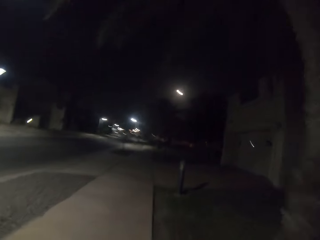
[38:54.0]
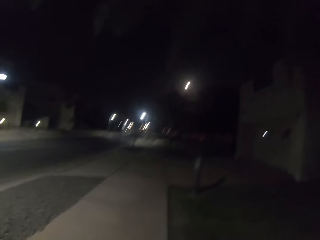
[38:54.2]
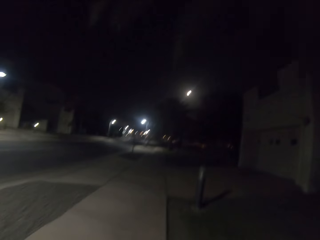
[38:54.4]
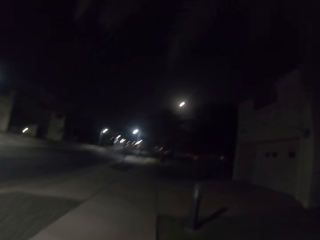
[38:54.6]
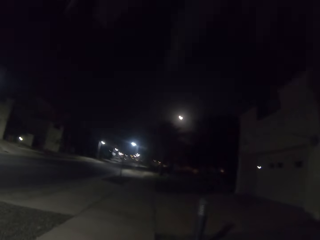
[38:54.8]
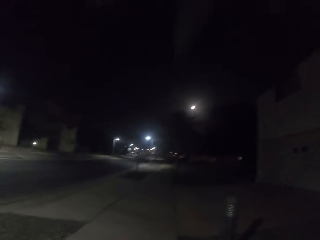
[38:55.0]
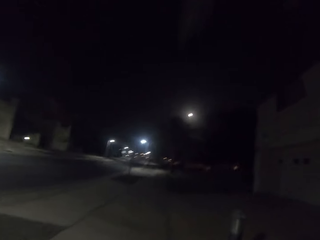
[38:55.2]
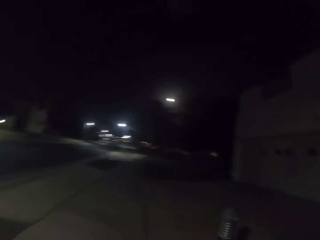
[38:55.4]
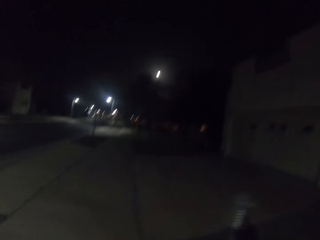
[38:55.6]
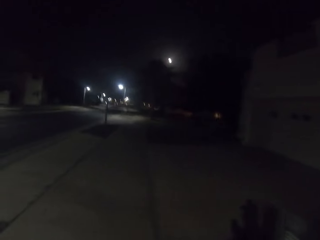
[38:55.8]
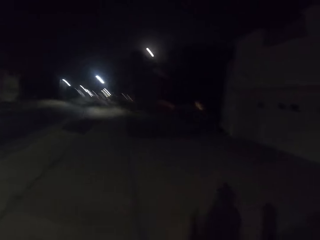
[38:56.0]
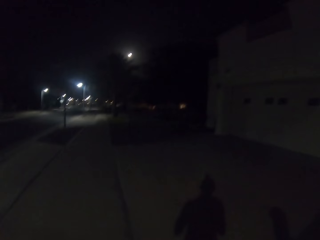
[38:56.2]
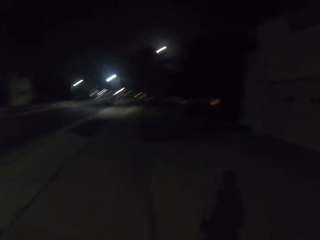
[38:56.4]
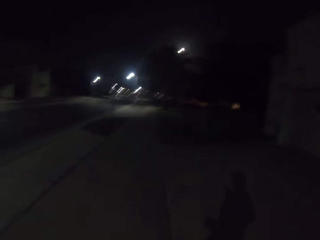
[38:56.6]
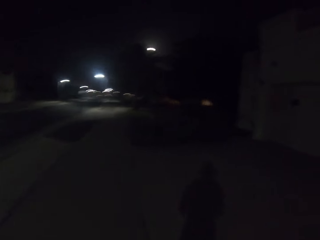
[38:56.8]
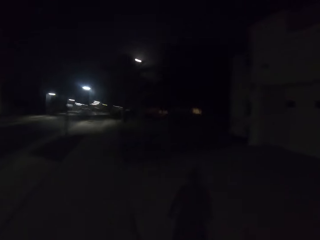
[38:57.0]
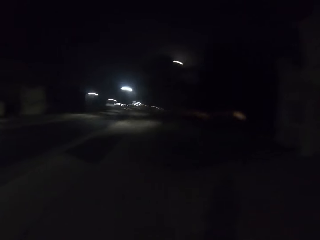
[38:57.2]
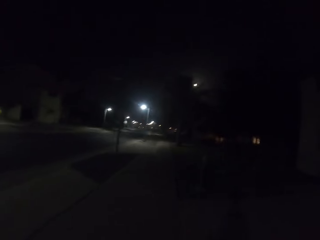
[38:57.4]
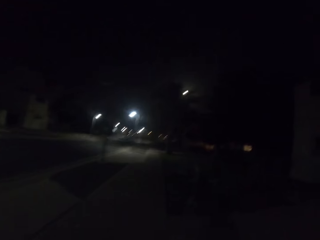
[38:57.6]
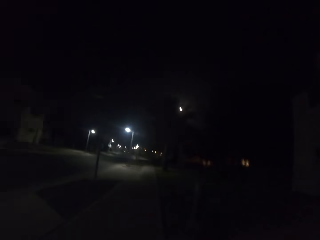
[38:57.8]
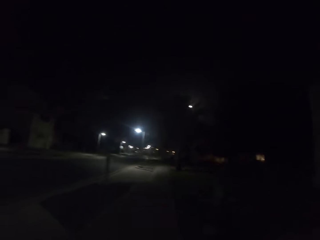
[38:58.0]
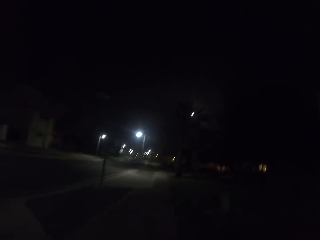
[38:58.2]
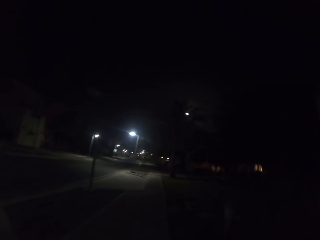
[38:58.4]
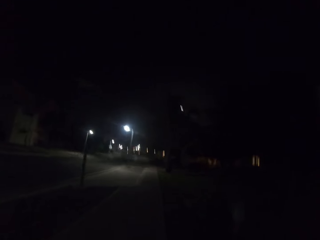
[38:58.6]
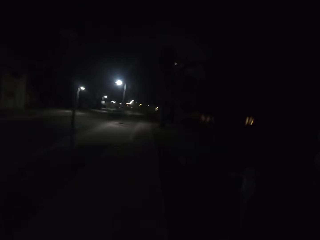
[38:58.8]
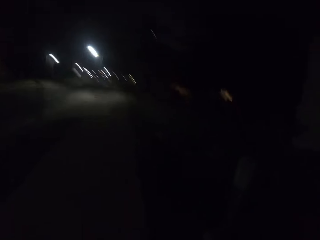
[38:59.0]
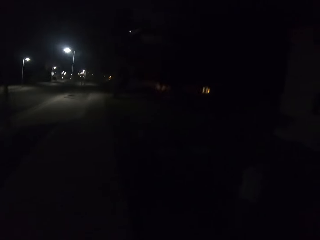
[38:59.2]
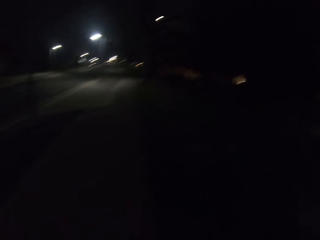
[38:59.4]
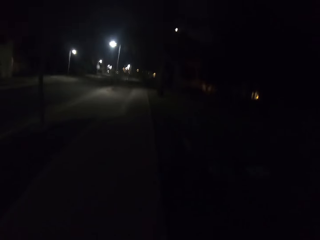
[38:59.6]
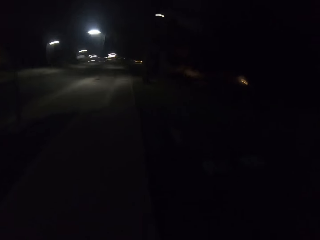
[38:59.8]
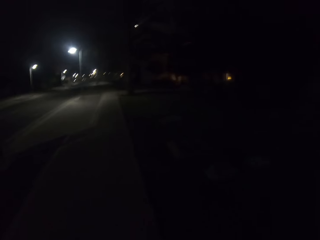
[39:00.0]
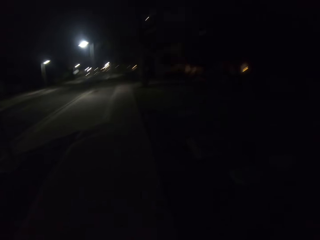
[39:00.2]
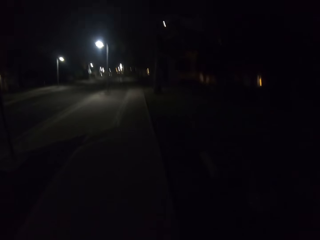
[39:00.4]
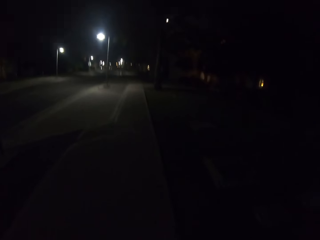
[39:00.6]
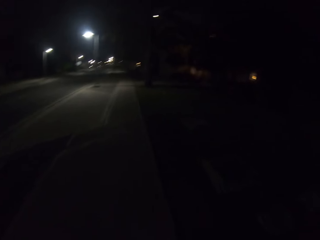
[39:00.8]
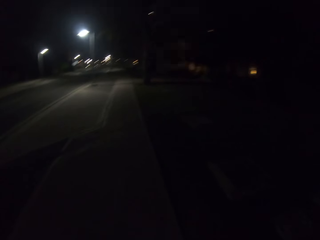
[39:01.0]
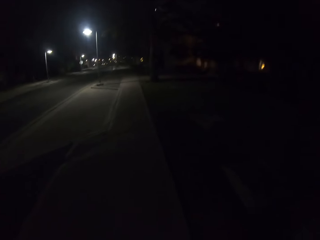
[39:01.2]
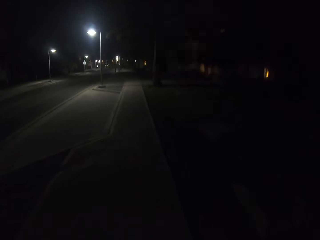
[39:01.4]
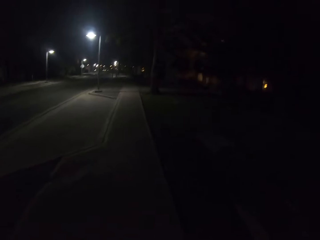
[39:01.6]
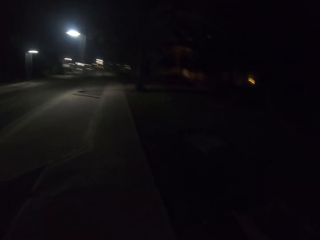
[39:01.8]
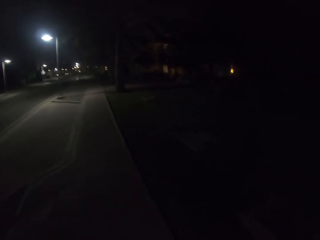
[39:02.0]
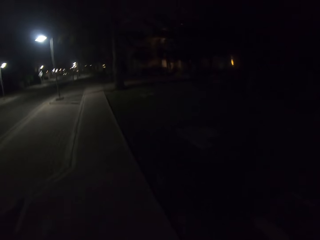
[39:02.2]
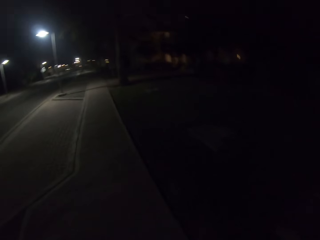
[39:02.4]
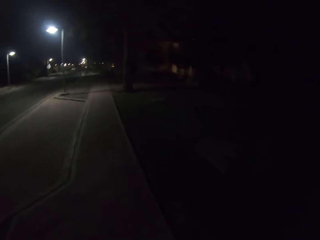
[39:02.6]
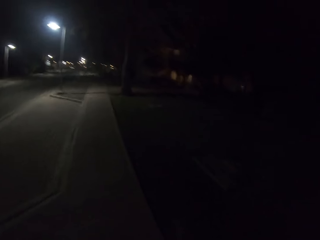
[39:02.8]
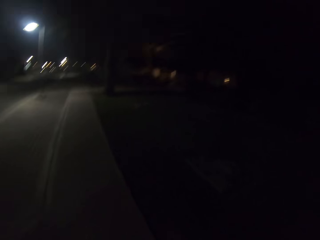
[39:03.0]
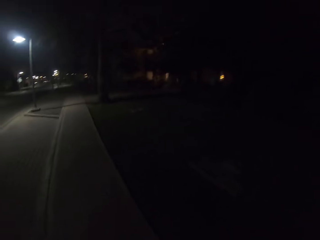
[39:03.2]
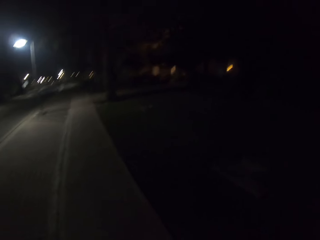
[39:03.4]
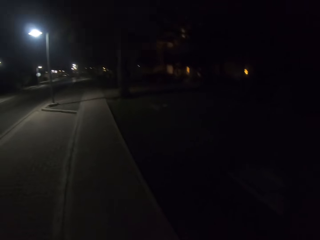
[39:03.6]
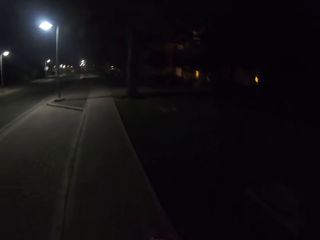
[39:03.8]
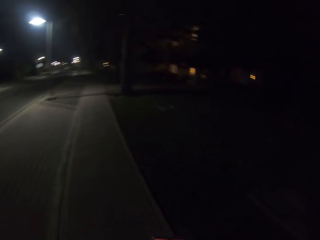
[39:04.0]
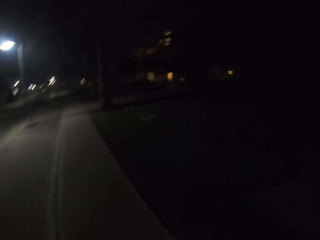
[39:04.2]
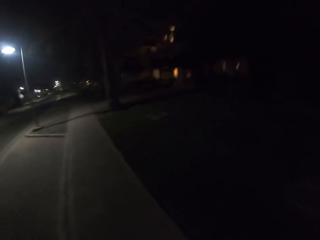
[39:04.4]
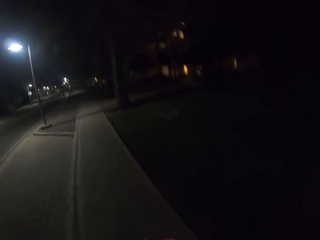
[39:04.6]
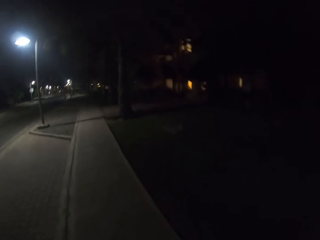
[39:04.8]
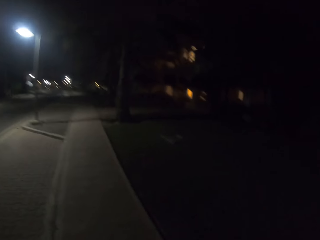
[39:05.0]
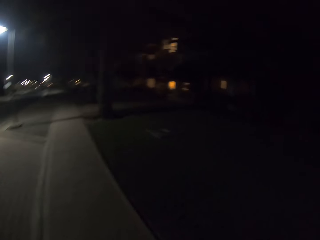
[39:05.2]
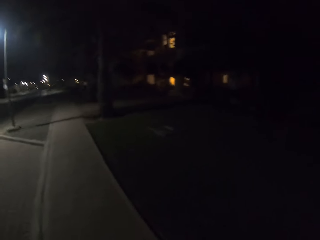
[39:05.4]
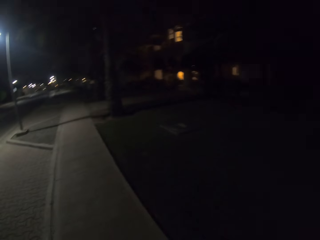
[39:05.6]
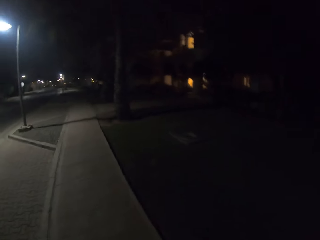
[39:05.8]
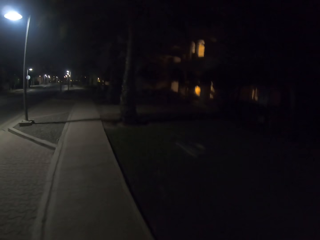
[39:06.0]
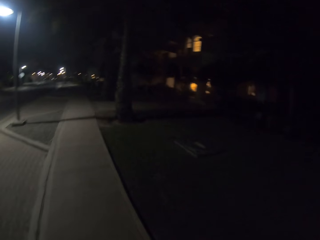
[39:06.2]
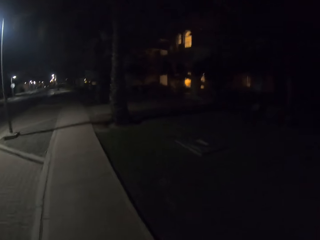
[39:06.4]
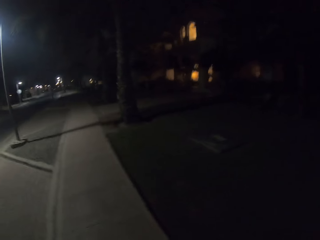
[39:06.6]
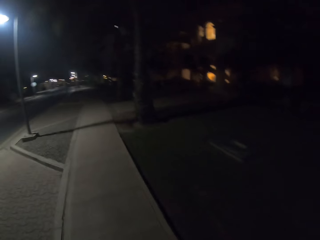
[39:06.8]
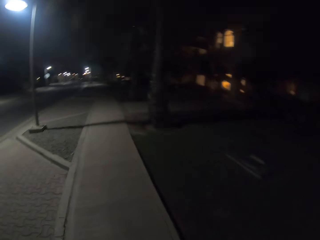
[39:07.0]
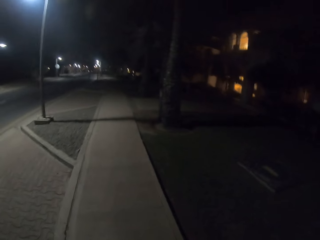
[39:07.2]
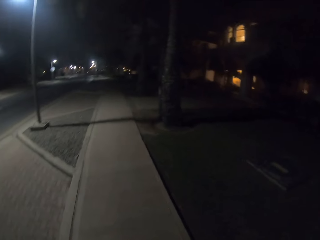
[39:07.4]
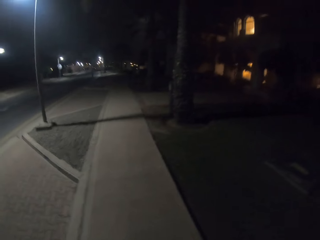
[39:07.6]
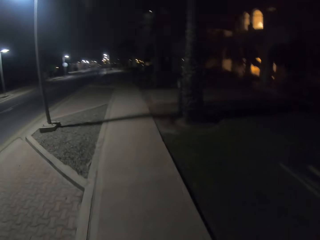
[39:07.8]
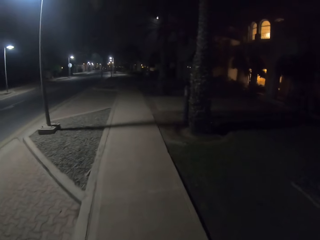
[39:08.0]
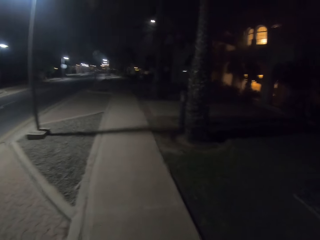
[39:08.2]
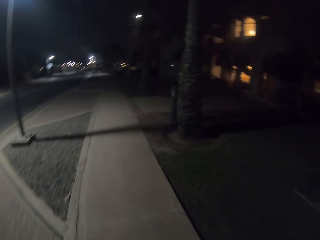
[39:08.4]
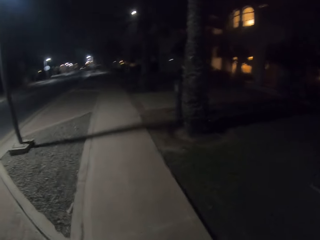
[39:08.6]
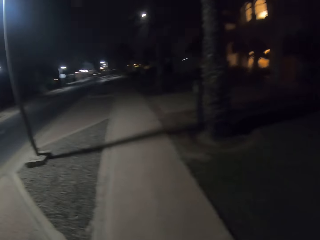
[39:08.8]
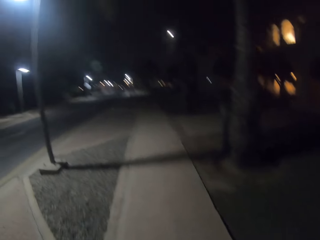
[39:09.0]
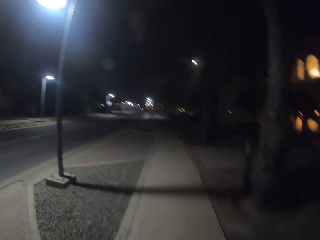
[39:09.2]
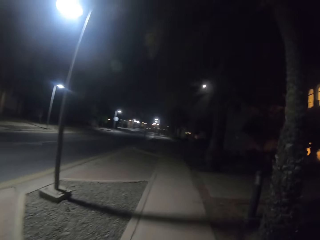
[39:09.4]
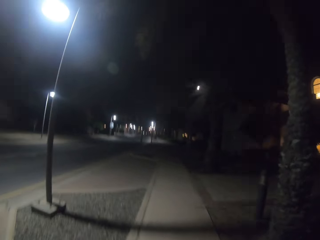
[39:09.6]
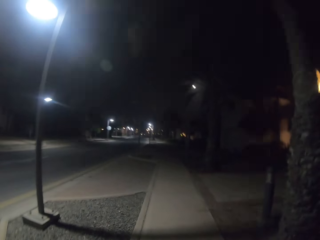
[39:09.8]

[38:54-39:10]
The camera wearer runs along the pavement. They walk on the sidewalk.

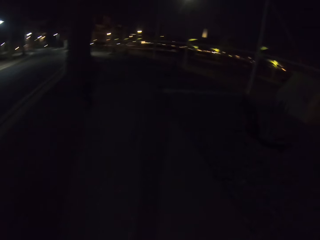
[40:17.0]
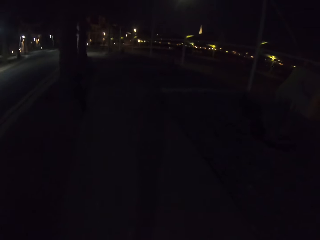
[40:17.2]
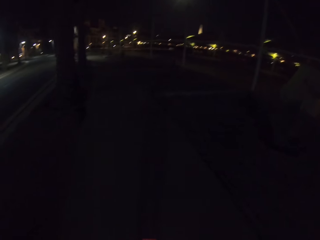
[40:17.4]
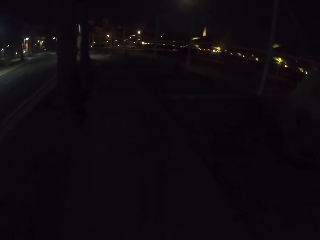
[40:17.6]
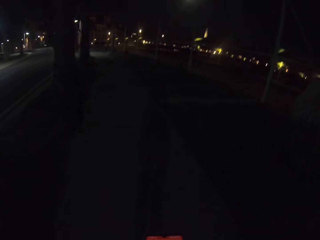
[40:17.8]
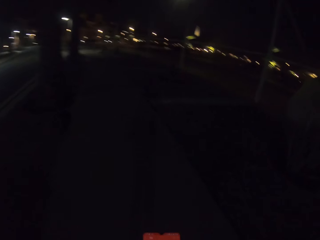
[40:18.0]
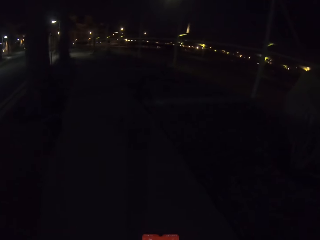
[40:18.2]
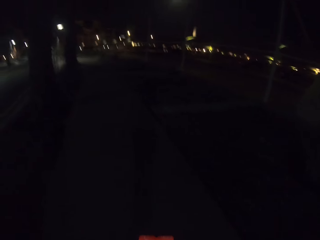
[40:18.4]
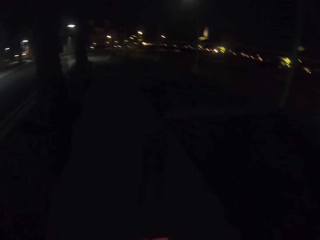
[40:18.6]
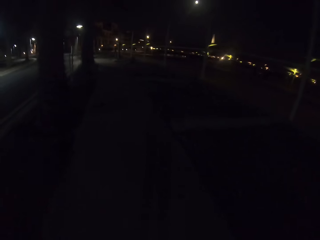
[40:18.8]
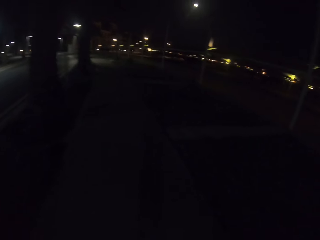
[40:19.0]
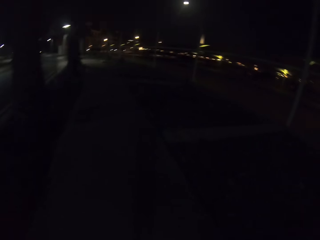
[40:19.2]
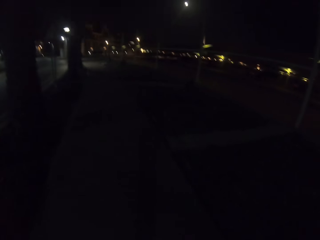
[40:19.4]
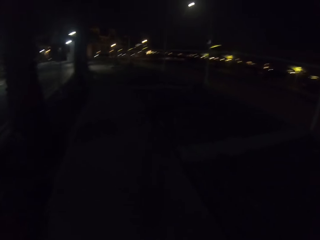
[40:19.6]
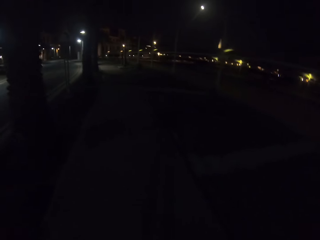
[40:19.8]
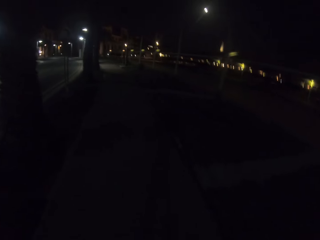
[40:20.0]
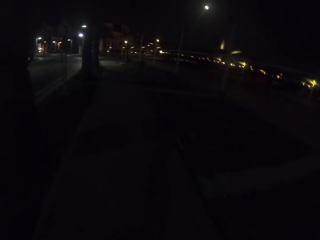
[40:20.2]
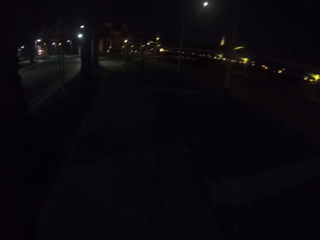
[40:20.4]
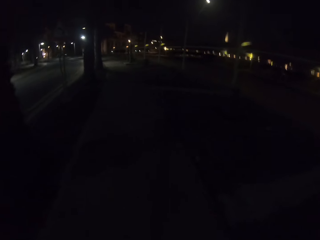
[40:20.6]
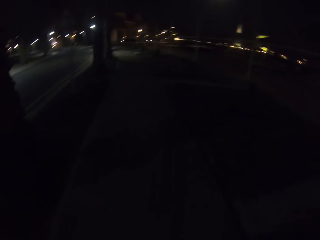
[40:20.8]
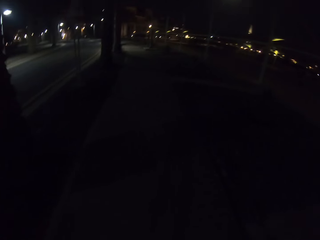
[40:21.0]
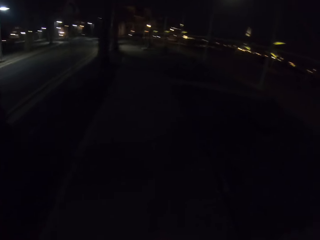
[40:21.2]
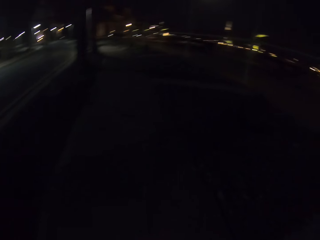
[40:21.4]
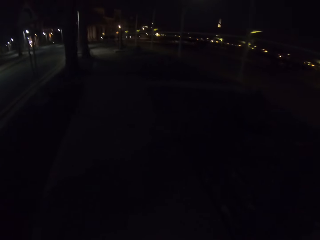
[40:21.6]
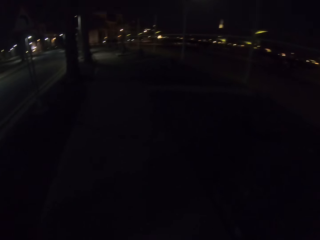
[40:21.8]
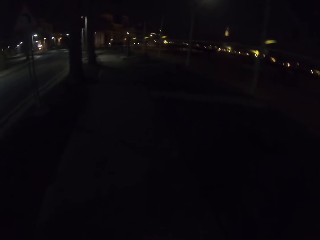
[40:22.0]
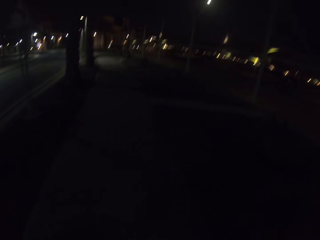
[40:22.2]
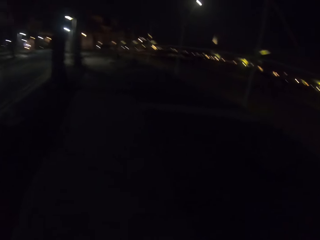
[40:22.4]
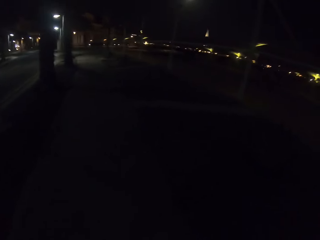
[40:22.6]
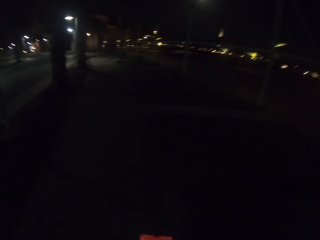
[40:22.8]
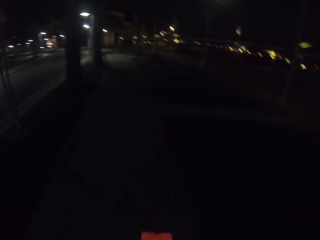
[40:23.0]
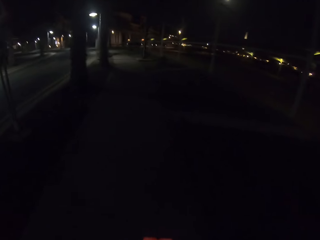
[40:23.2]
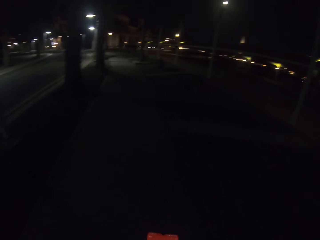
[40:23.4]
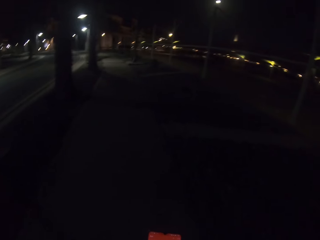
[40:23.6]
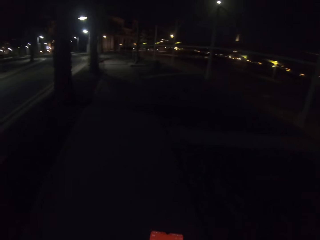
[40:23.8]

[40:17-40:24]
The camera wearer operates her phone.
